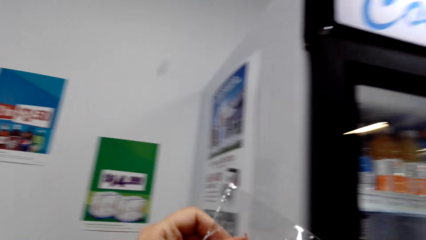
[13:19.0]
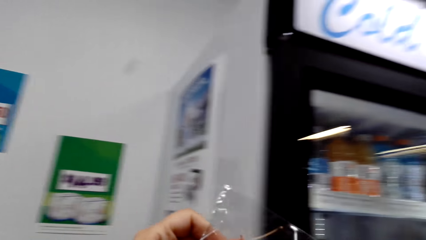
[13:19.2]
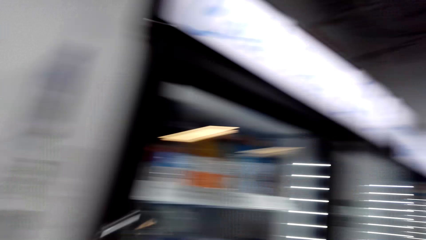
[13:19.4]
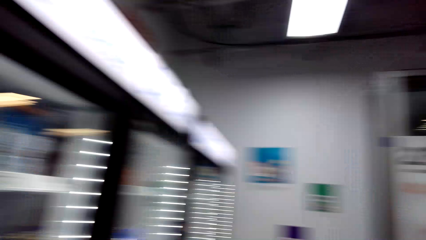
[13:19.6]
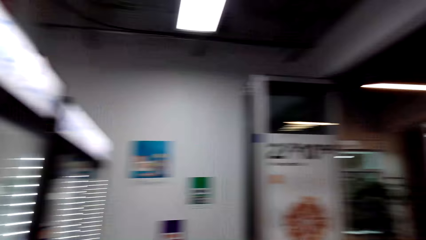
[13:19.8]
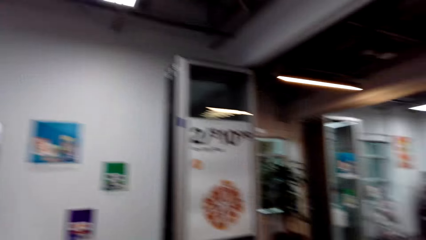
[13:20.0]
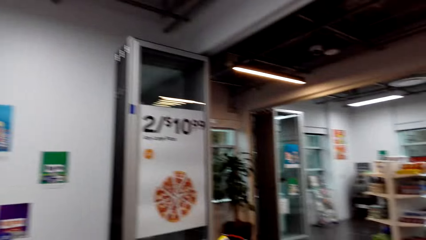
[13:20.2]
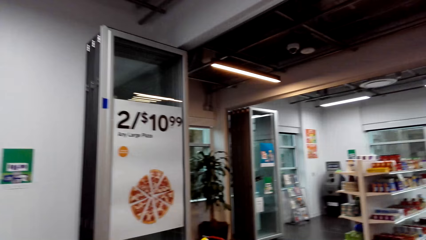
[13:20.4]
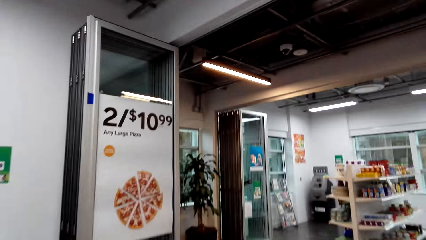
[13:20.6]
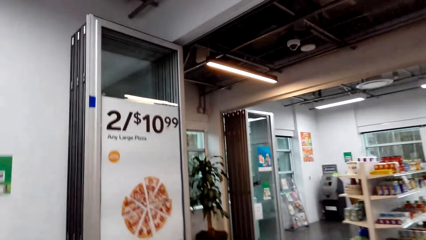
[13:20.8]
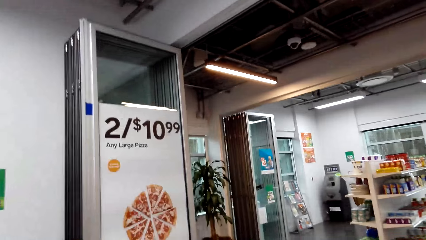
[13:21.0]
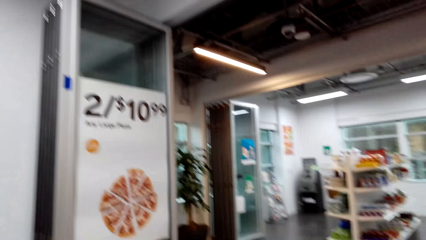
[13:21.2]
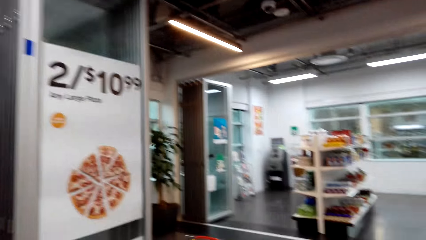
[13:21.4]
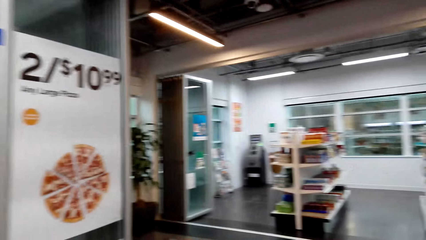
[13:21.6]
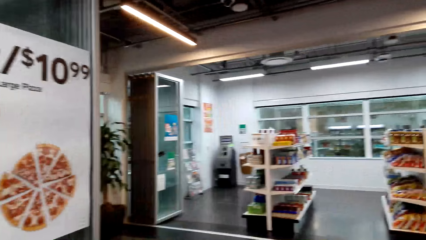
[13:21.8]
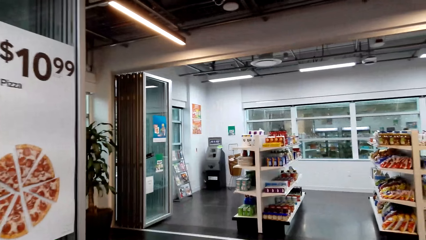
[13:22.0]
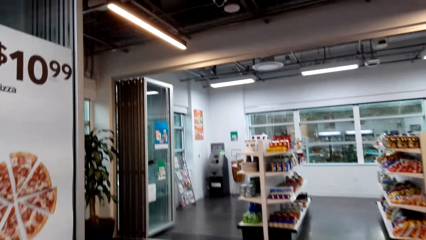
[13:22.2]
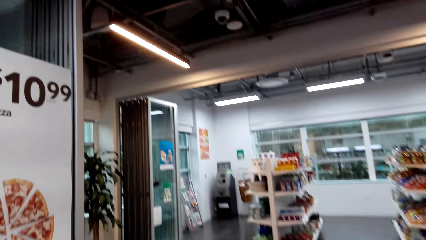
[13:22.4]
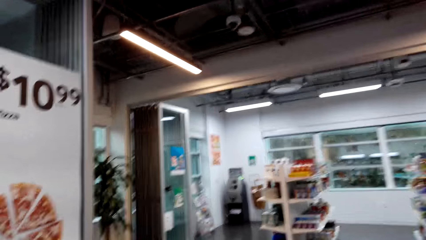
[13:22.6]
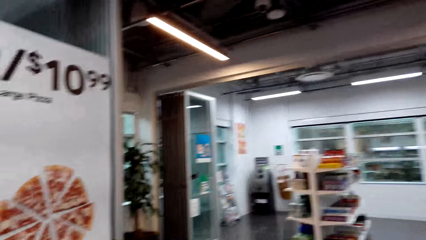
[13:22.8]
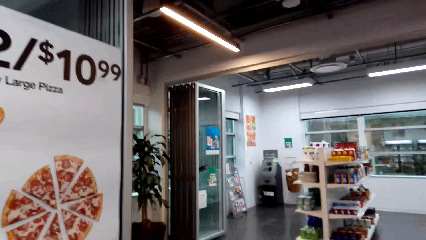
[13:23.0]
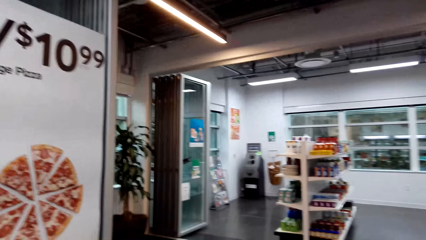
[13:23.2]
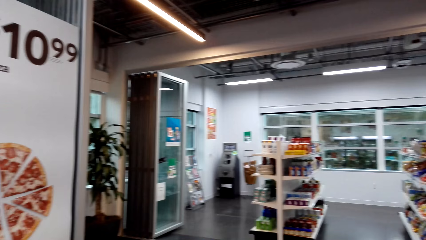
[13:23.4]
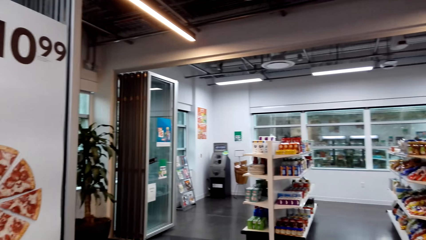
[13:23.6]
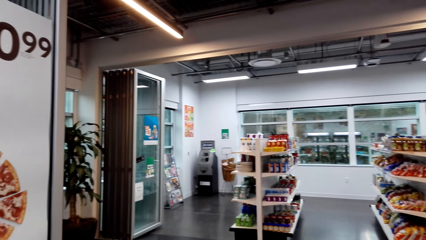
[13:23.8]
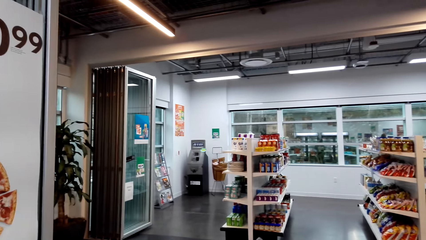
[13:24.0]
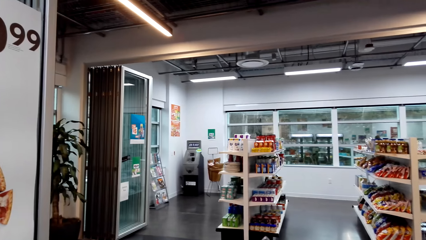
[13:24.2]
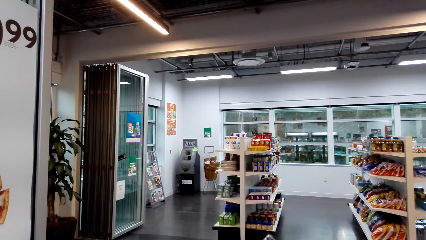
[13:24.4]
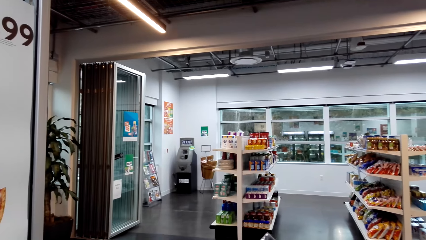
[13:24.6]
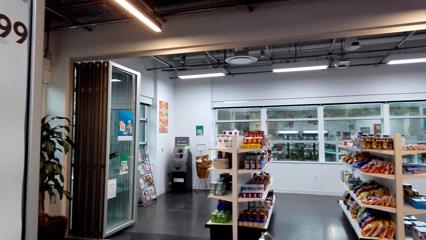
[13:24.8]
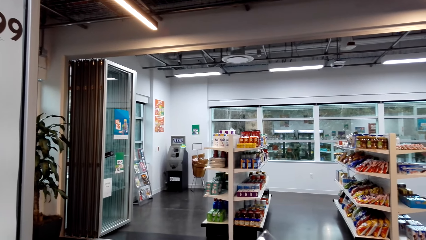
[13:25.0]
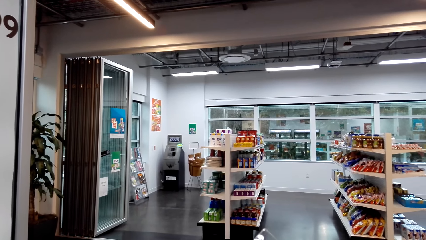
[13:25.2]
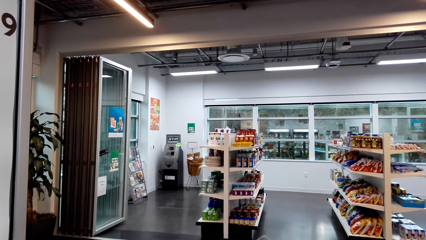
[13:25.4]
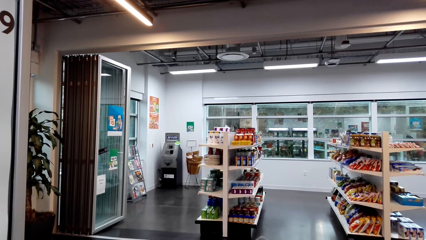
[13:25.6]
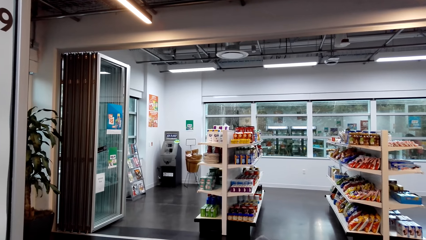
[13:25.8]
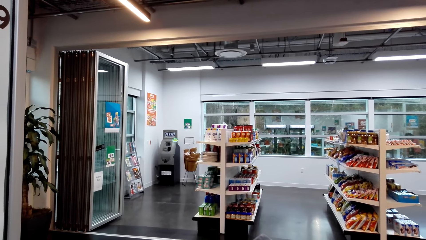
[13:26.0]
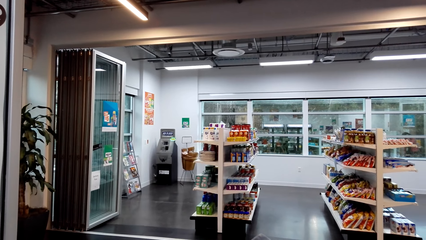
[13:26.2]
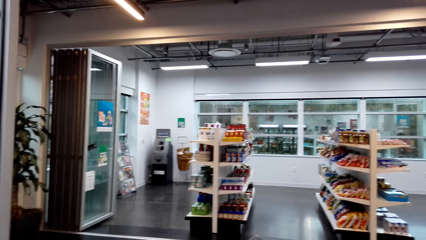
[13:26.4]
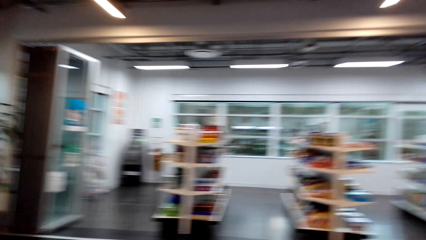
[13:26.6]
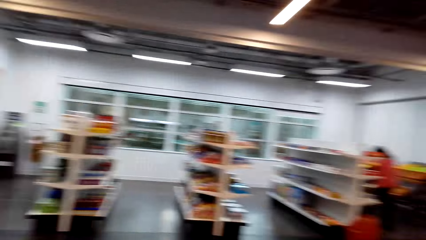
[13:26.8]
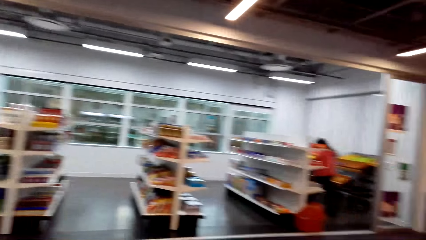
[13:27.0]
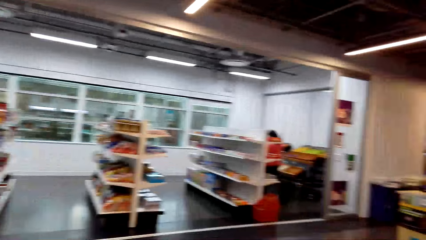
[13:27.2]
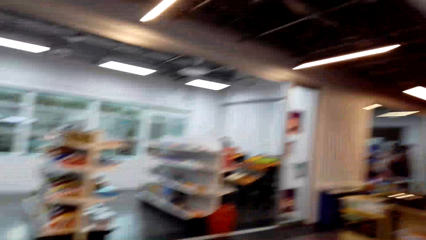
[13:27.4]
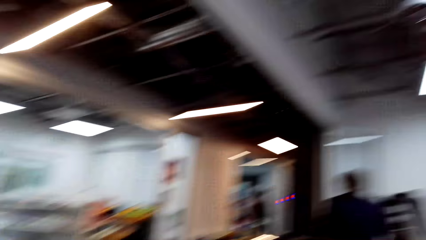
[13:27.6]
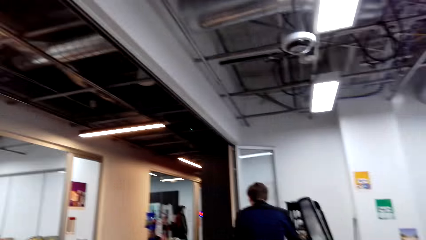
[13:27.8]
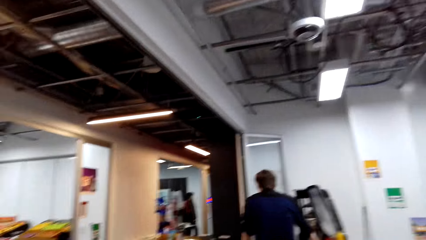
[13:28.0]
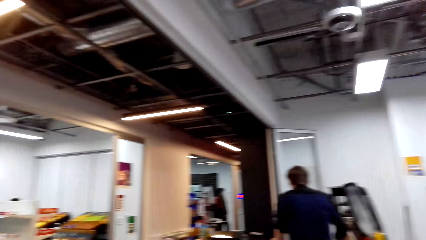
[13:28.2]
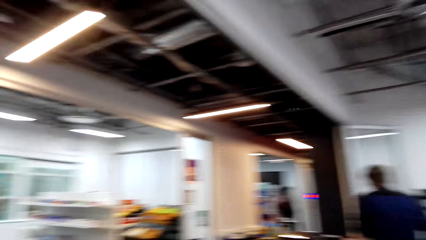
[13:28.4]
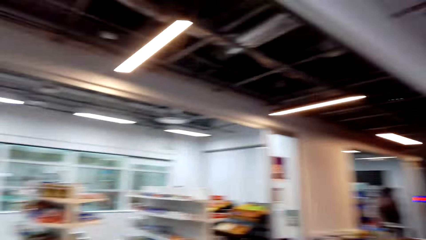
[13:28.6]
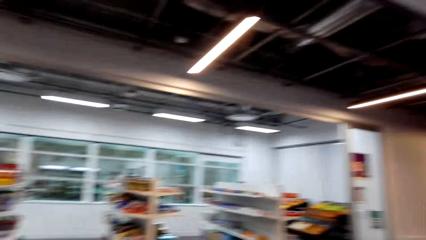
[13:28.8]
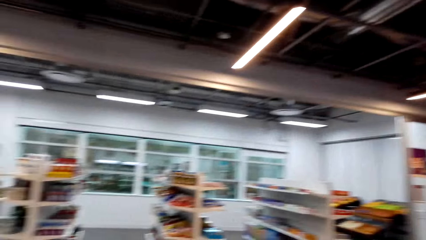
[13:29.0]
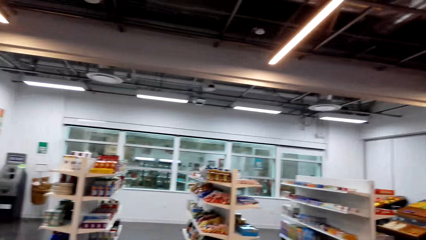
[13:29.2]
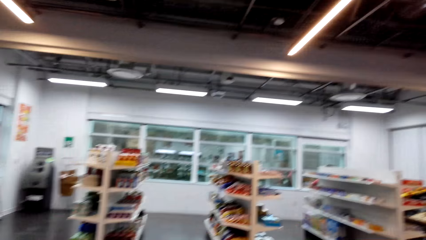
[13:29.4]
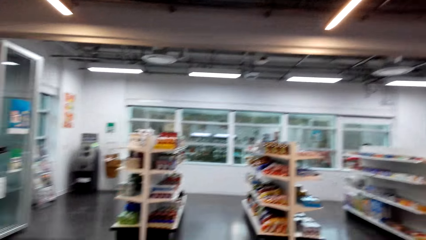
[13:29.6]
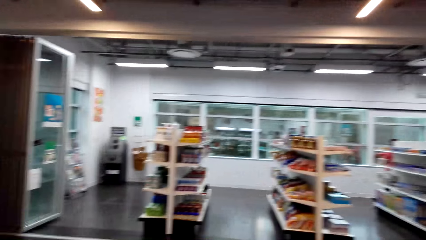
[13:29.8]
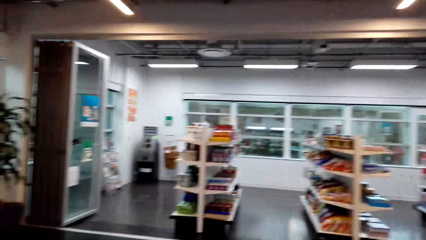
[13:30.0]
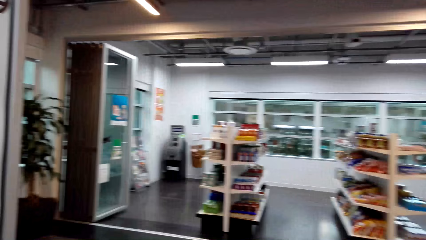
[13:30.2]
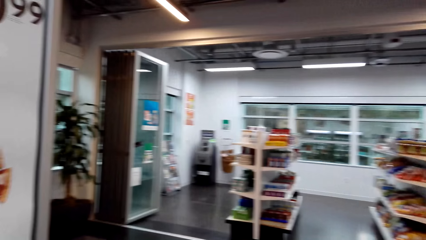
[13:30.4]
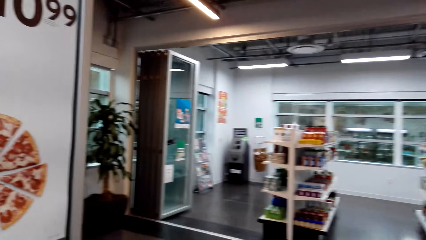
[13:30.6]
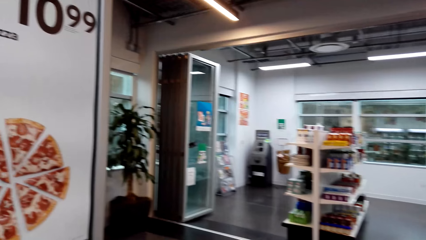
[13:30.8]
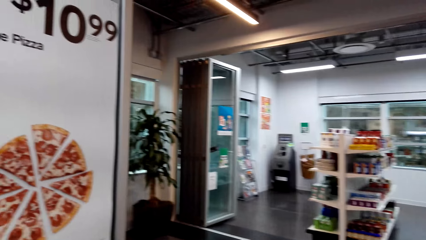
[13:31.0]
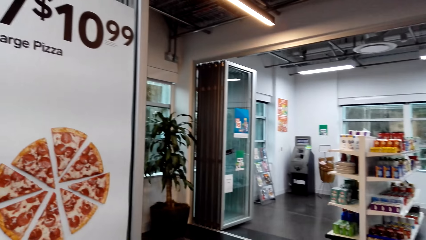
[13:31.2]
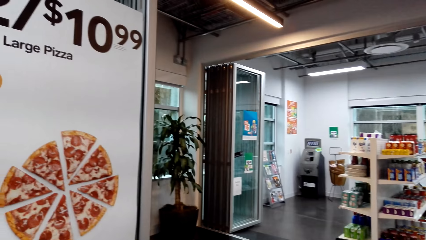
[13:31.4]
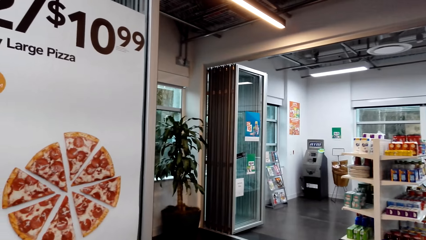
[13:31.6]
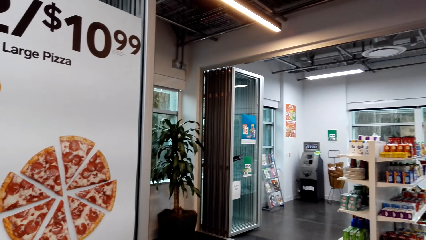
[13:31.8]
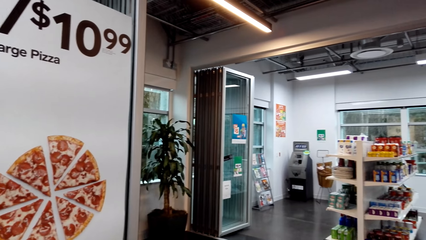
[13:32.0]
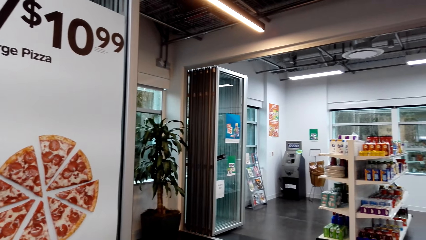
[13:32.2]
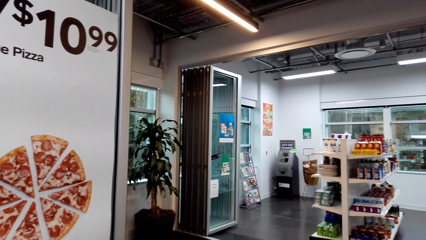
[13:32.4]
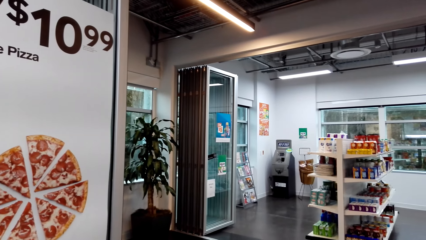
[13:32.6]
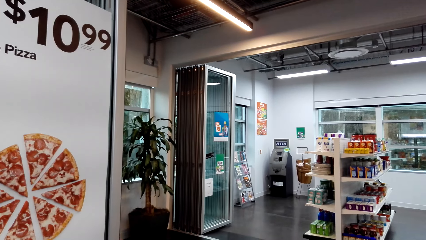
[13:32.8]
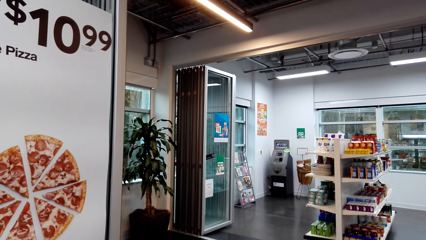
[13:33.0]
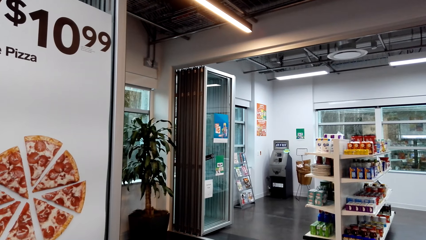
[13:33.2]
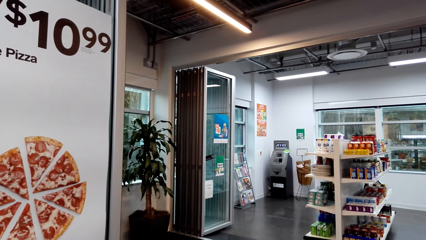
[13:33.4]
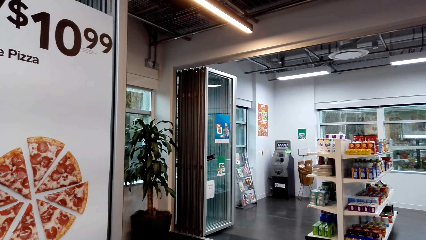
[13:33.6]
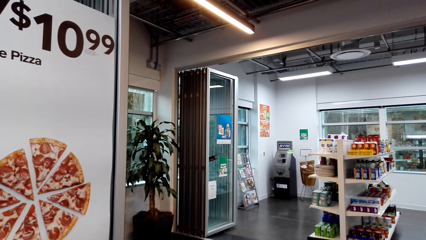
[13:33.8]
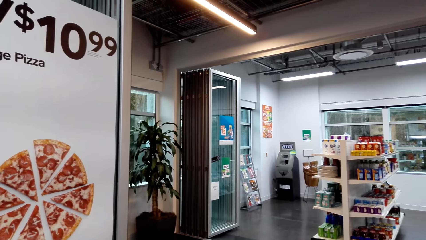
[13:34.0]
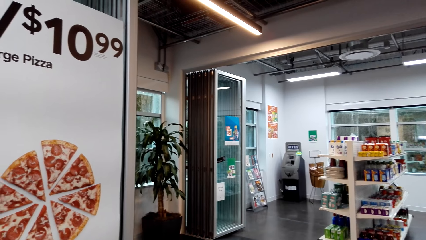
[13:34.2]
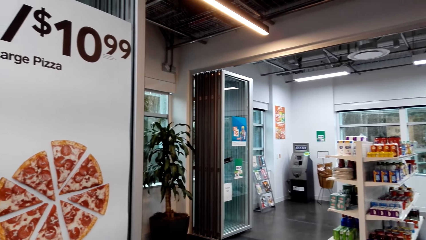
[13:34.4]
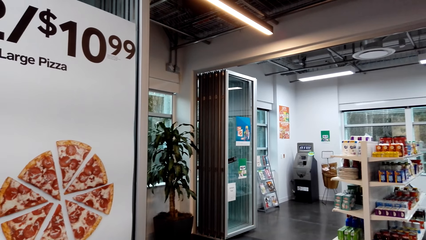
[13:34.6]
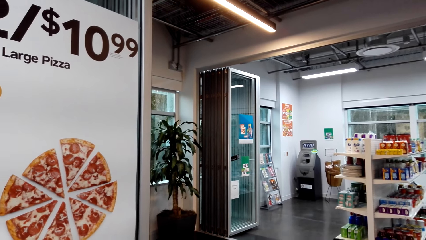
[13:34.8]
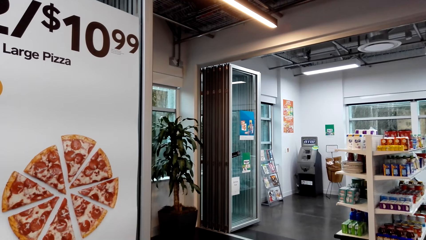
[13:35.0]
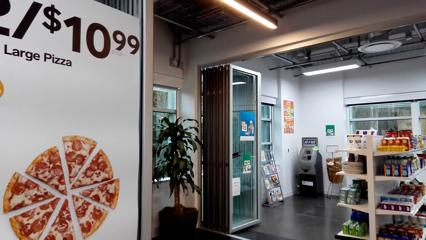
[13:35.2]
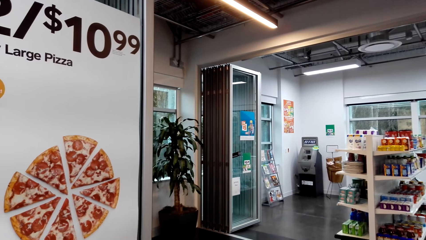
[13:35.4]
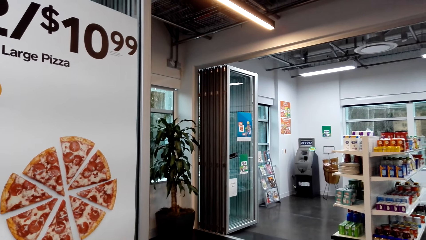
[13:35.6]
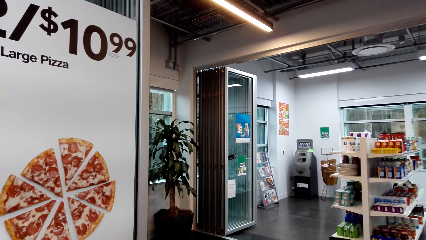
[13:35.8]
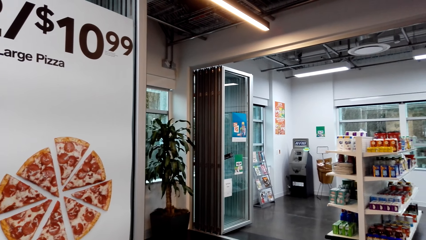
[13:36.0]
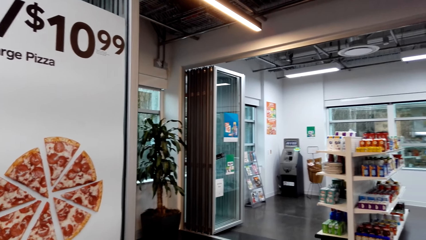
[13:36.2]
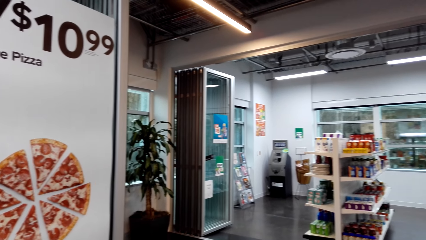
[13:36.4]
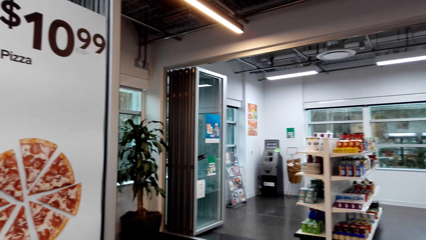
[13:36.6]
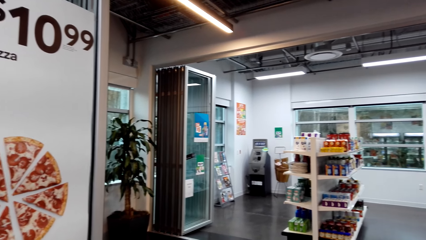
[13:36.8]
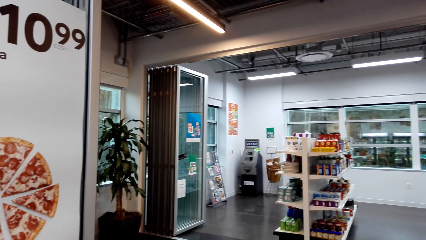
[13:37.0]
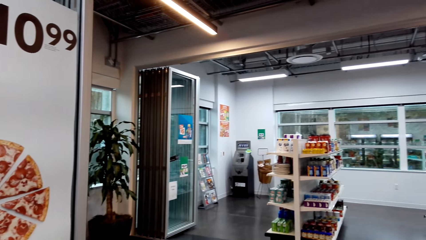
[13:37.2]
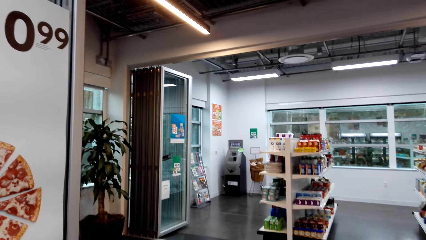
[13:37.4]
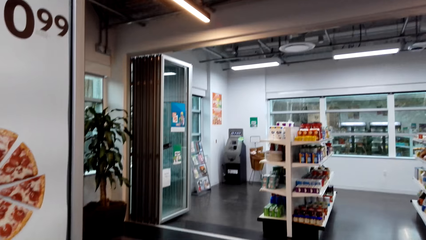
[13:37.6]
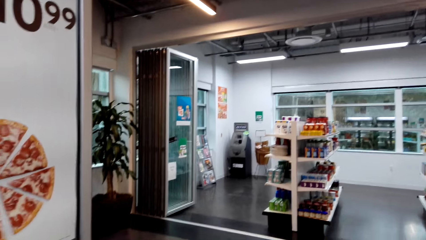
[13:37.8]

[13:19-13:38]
The camera wearer walks around the supermarket. They walk to the table. They drop doughnuts in the shopping basket. They look at a man. The man stands at the counter. The camera wearer sits by the table.
